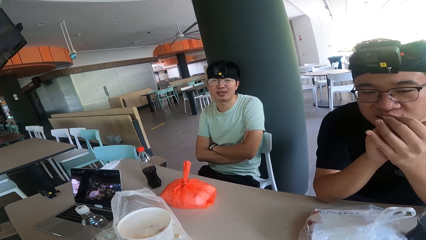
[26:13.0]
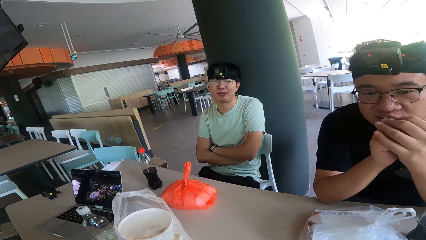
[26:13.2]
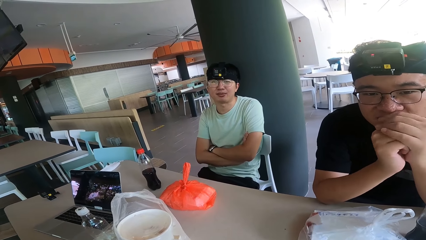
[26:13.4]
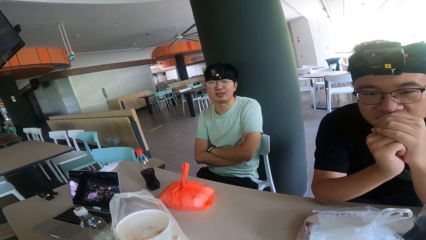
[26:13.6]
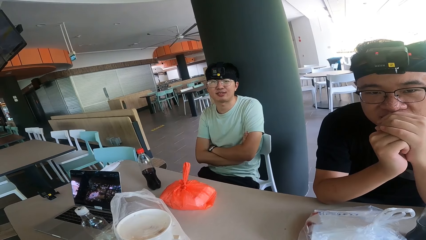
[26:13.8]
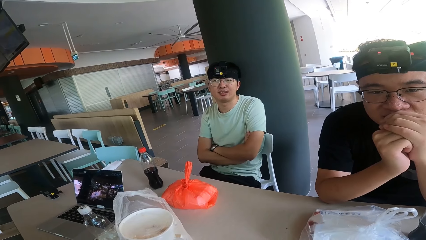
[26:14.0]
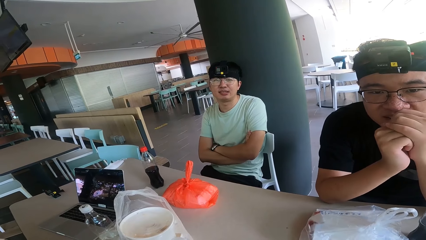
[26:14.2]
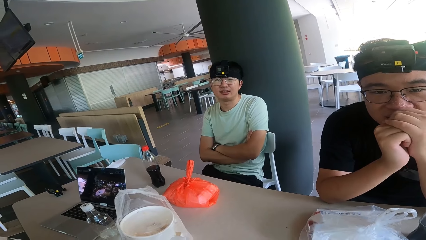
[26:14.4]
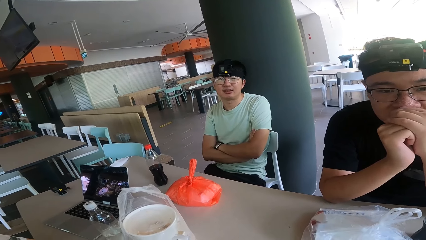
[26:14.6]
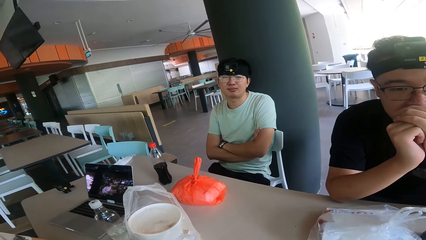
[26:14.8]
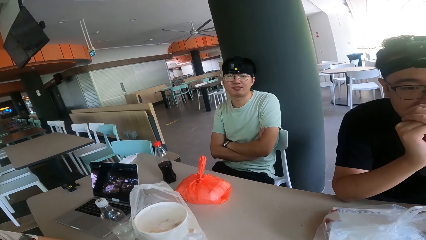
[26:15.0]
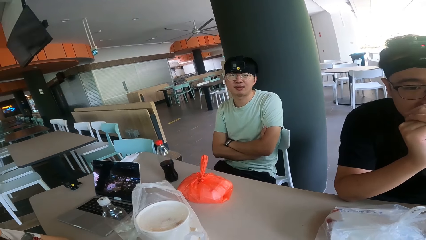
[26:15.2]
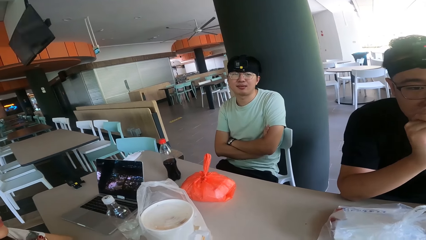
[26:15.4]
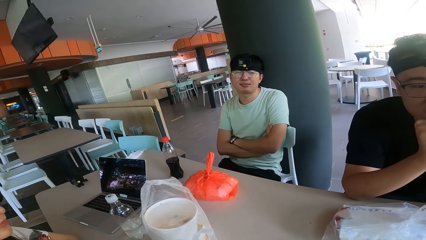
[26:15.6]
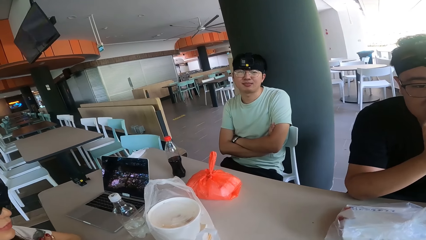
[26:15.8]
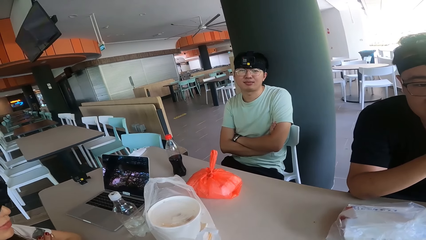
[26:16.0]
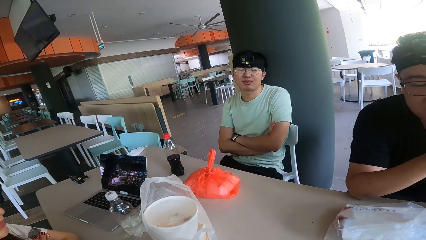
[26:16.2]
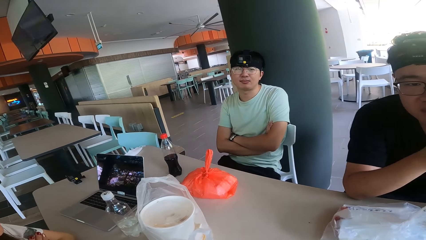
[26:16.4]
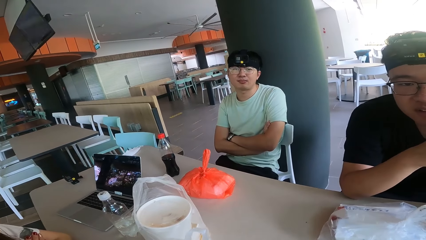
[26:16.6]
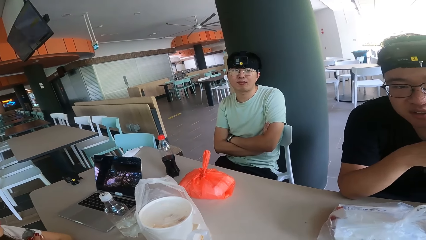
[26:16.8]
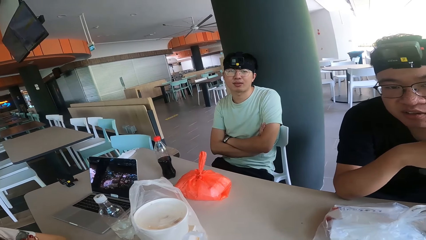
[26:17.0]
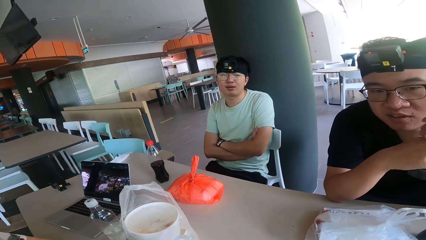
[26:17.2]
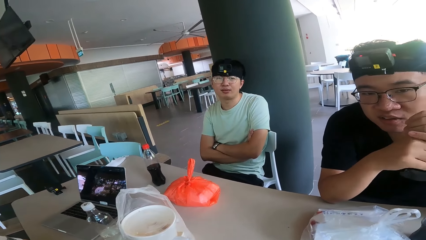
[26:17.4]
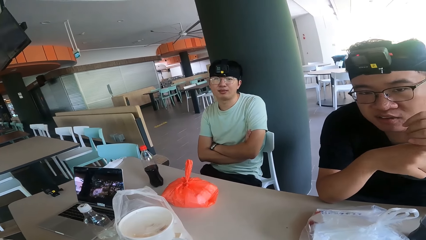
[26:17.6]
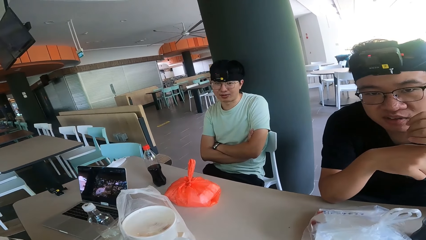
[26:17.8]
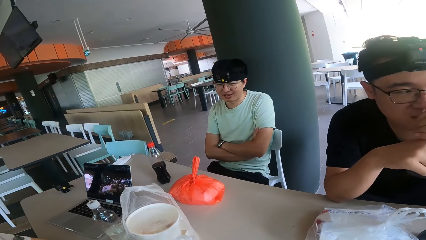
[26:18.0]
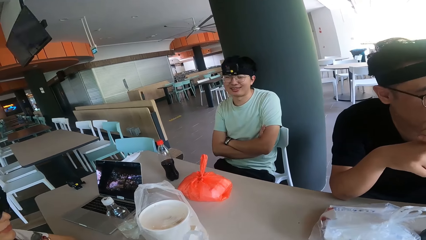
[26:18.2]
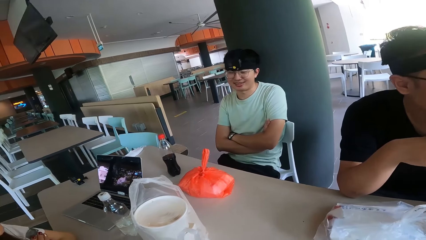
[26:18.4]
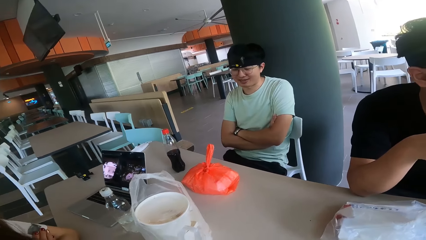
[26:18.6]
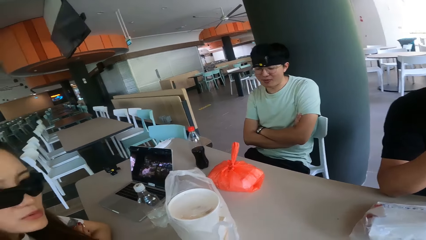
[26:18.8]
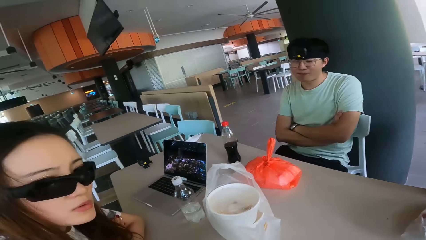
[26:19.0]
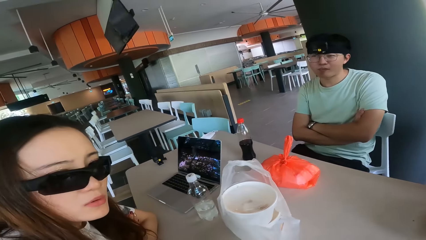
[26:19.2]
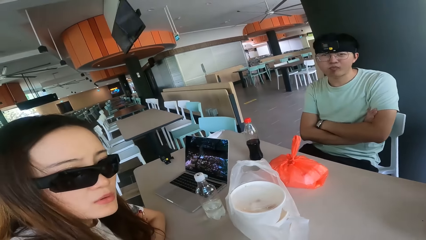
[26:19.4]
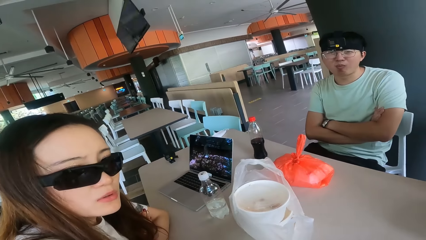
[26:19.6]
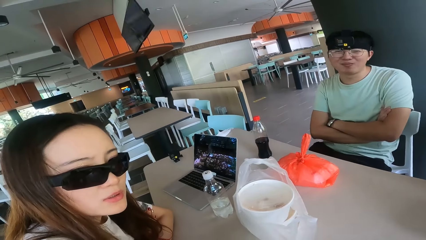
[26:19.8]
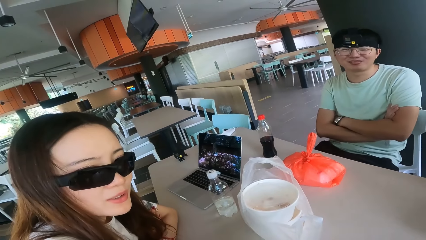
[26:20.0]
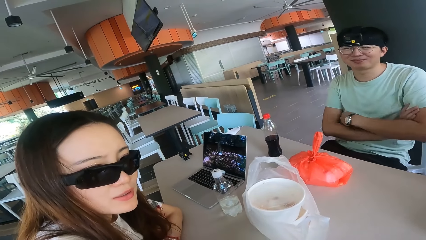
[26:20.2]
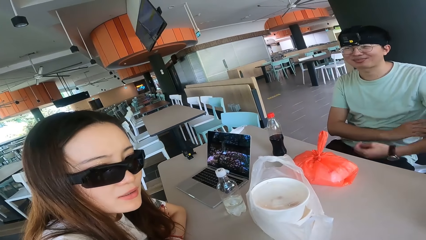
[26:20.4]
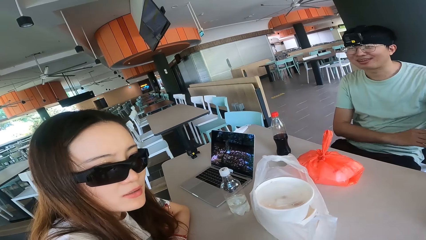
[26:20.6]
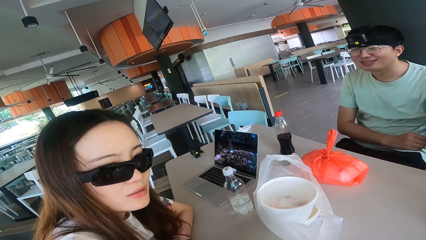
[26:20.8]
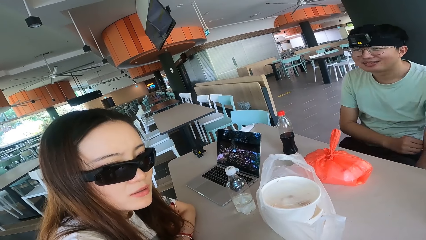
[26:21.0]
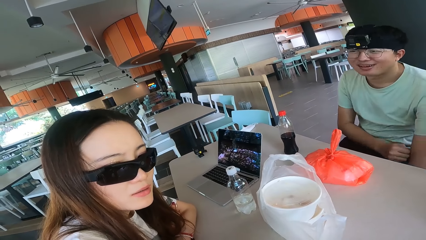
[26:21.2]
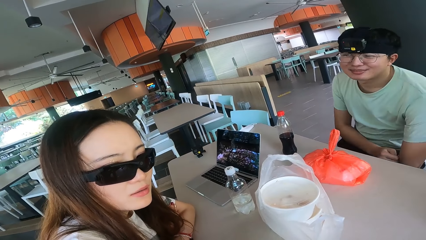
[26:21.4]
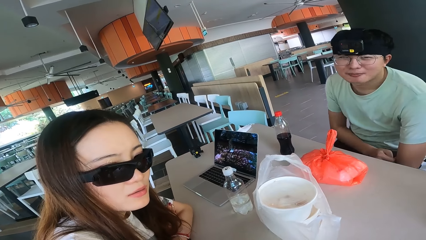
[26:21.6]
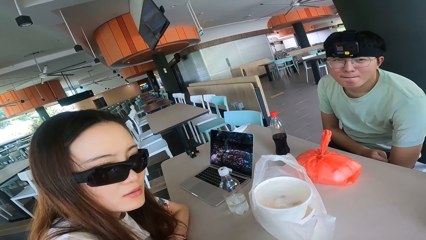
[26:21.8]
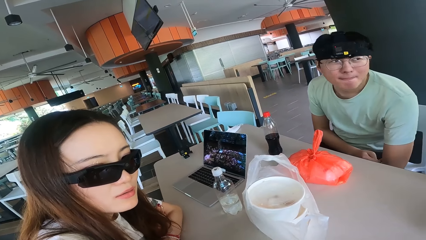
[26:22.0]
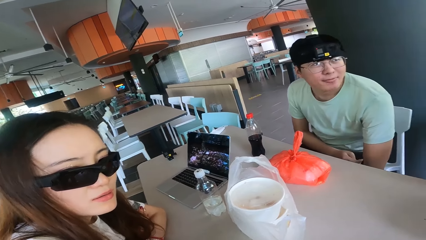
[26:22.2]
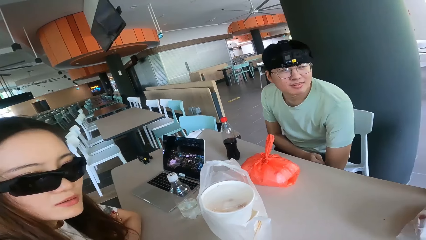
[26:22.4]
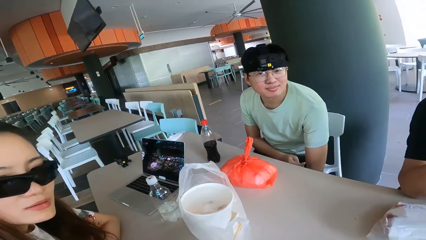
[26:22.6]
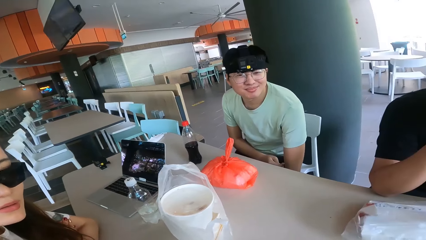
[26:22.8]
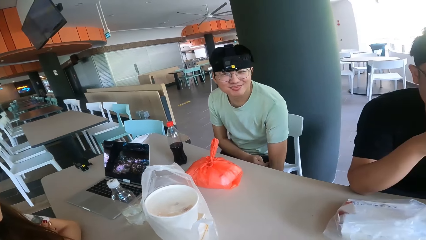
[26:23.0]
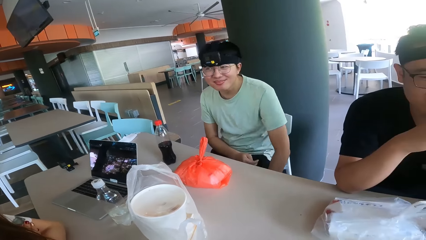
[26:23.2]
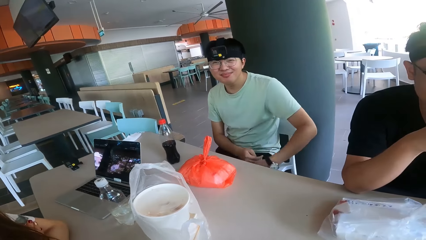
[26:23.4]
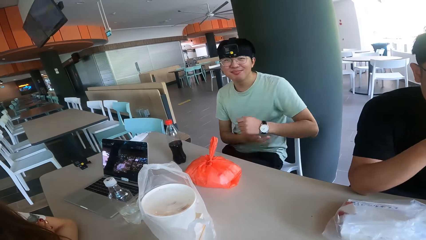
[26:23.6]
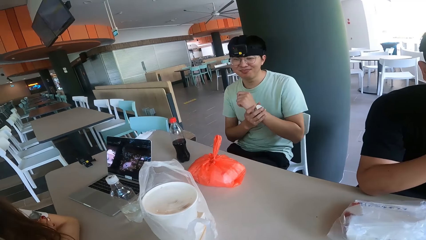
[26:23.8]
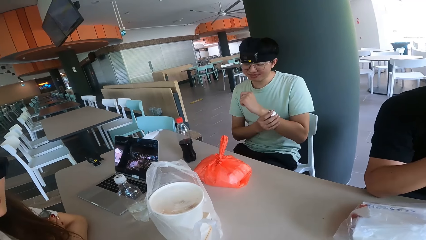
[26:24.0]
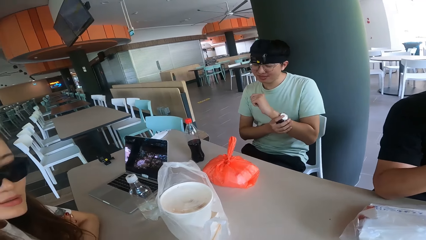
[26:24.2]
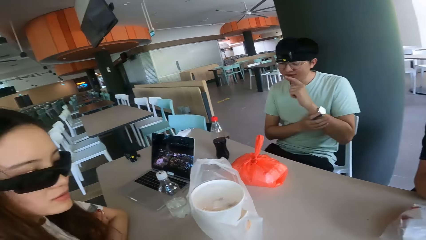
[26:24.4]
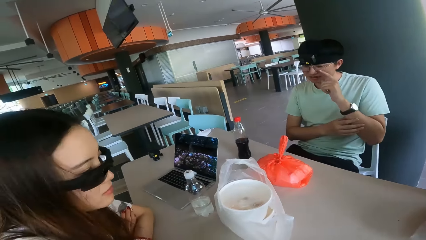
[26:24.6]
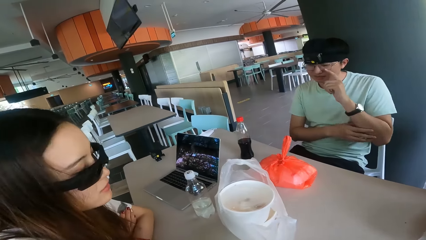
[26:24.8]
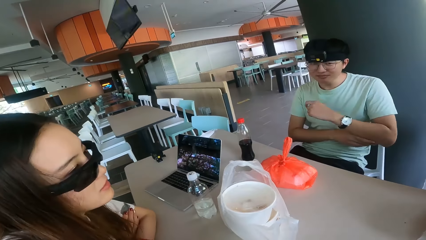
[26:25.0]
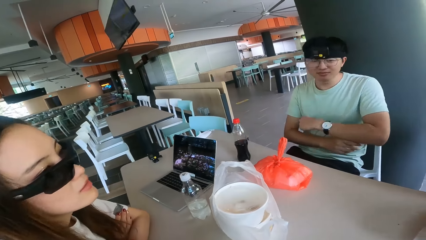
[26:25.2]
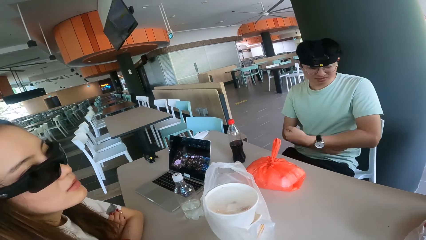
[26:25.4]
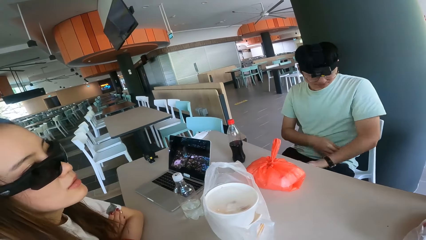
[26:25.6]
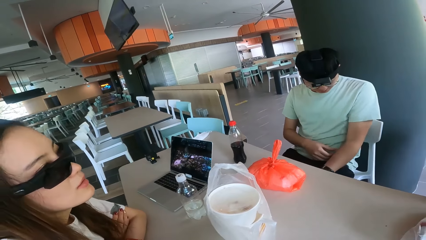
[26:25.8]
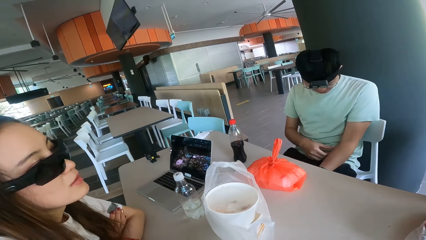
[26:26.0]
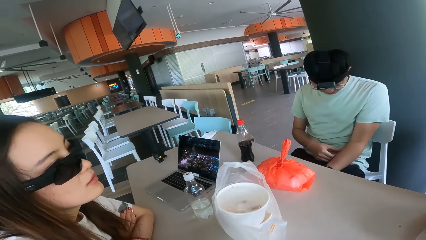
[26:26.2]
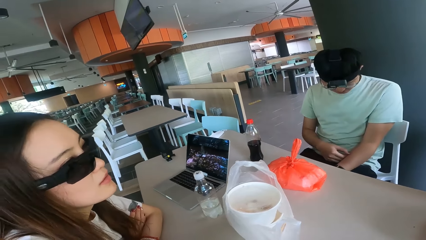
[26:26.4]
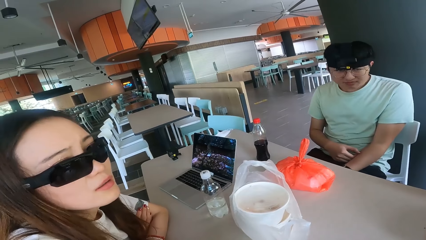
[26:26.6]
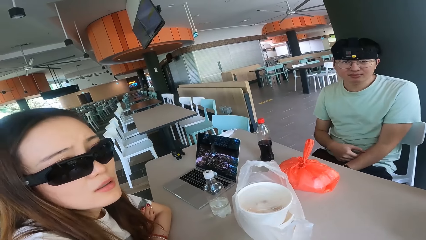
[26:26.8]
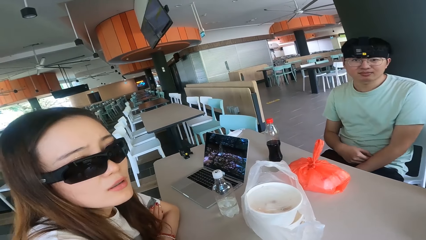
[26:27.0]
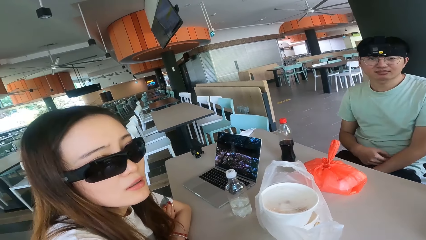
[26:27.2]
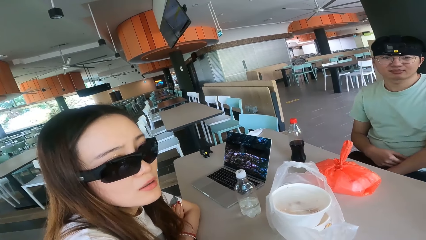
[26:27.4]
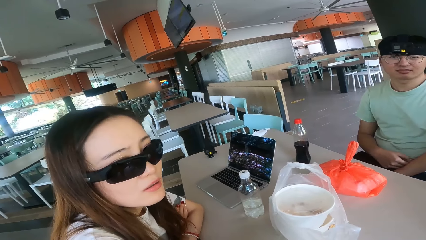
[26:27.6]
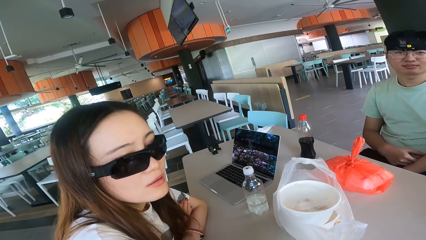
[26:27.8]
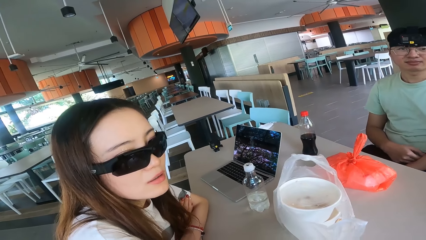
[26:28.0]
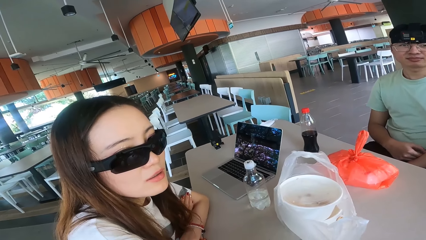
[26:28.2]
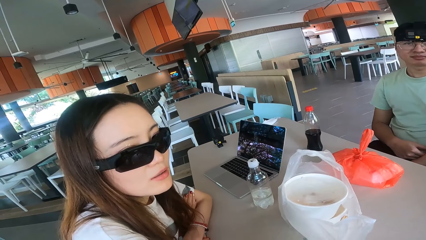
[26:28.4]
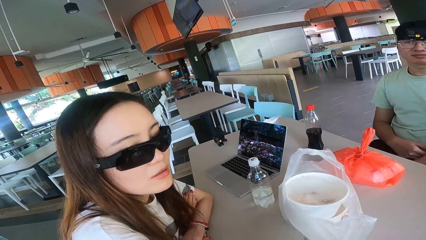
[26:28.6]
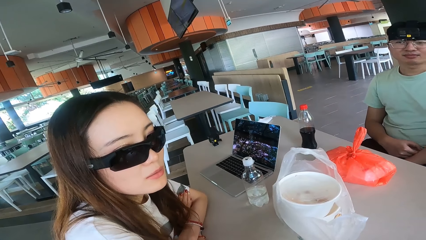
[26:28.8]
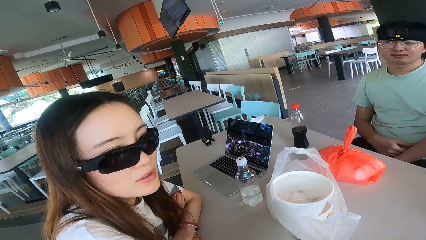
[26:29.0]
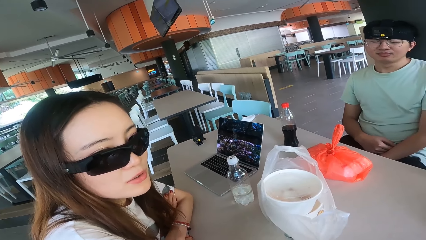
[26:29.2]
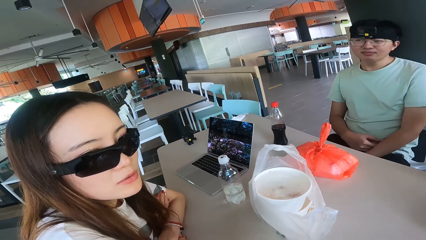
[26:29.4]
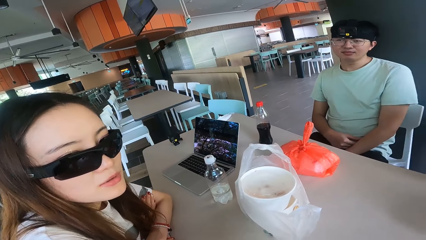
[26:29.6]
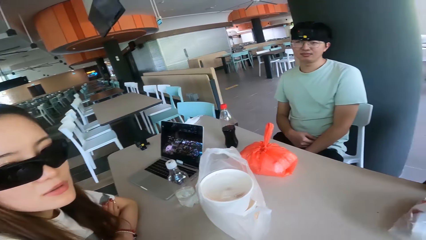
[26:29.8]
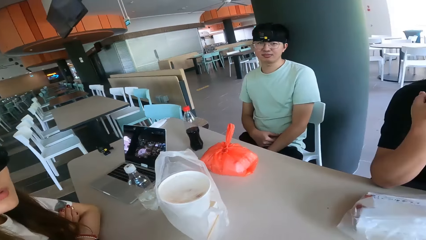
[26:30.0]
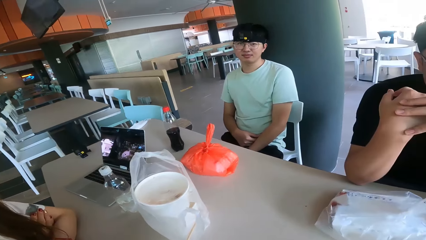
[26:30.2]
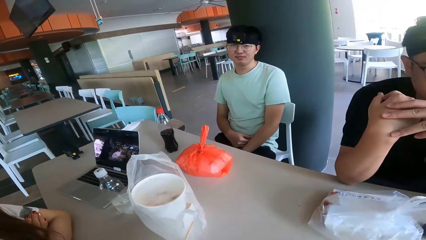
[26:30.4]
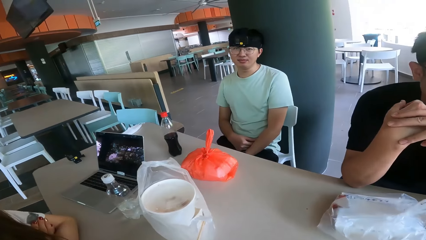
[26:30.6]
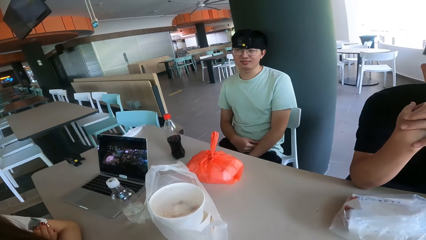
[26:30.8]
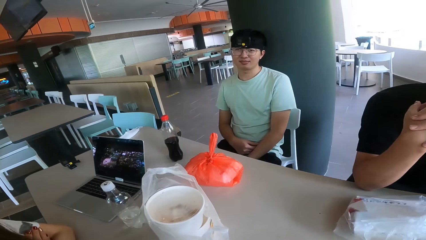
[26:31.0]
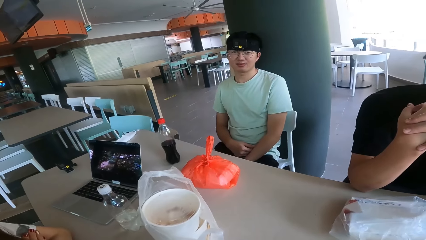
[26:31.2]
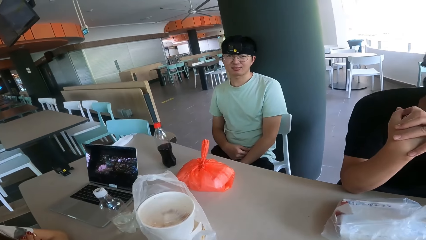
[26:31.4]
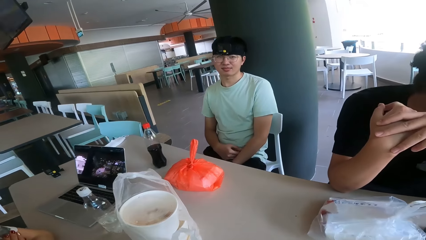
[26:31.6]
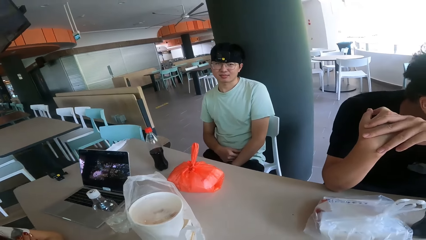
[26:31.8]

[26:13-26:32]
The camera wearer looks at a person. A lady talks with the camera wearer. Another person holds the watch.
